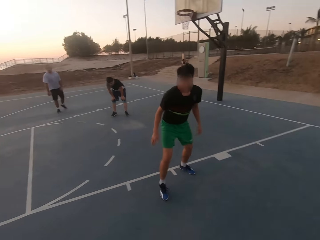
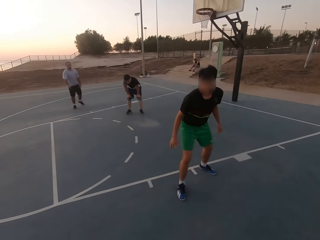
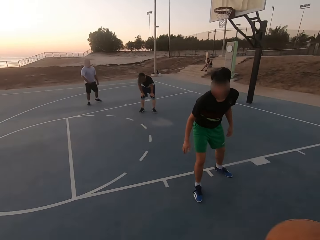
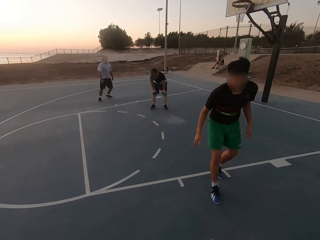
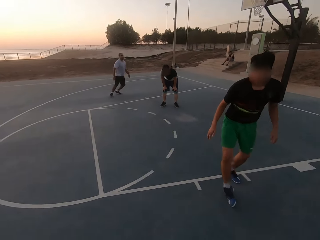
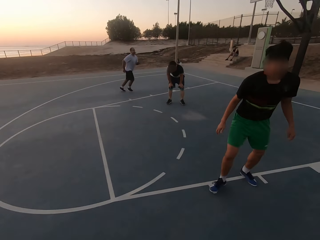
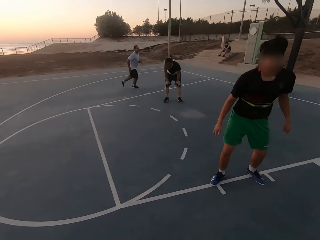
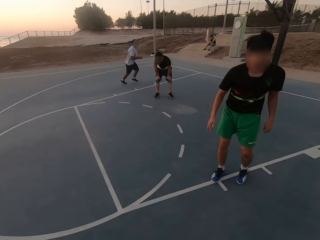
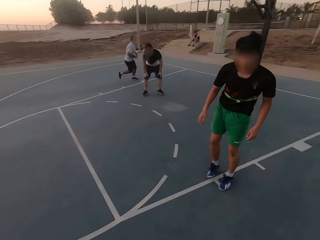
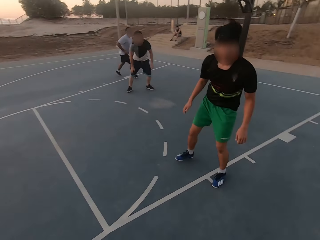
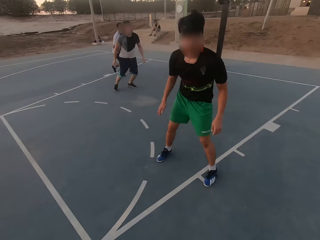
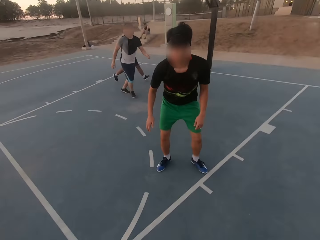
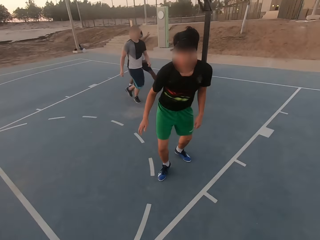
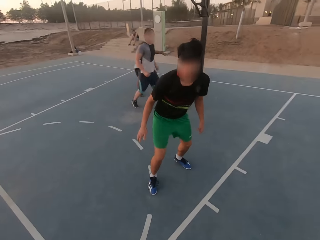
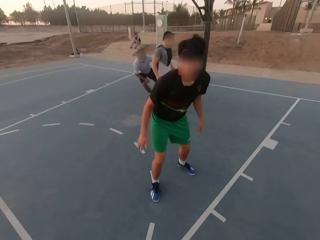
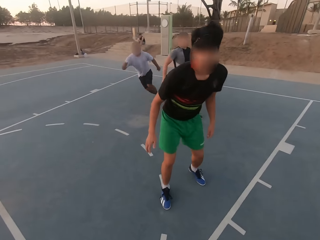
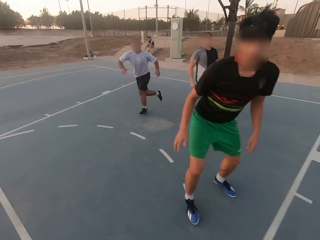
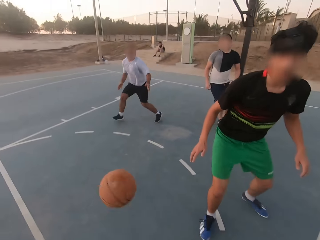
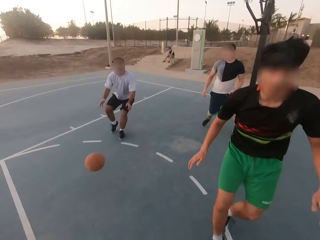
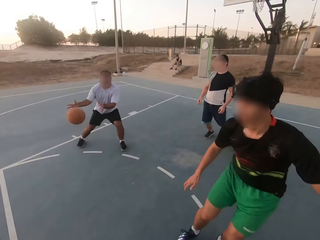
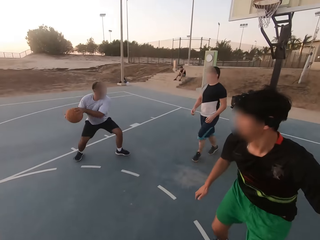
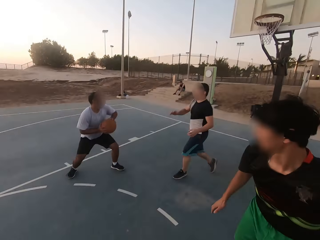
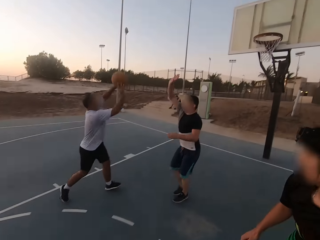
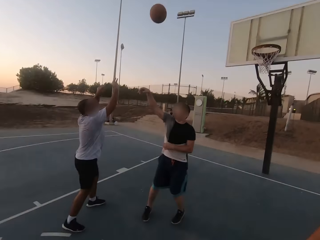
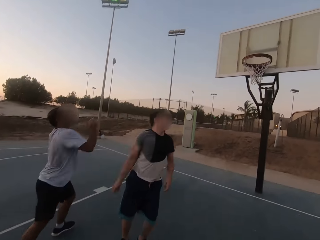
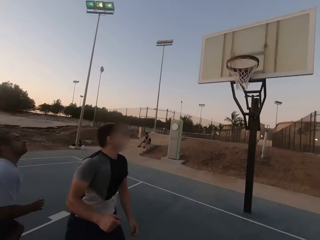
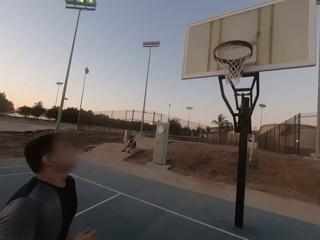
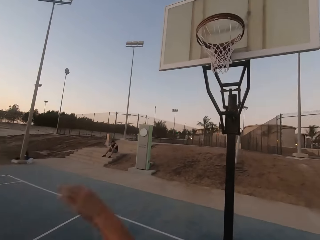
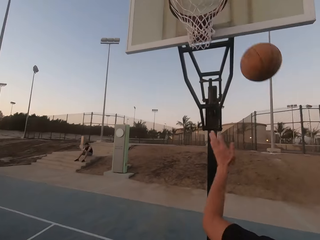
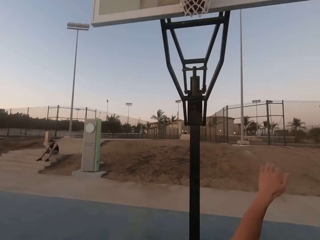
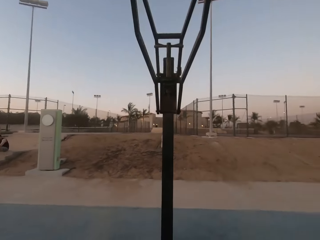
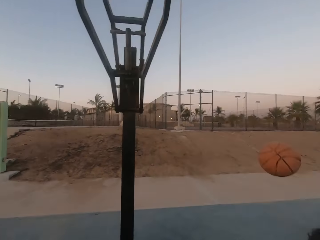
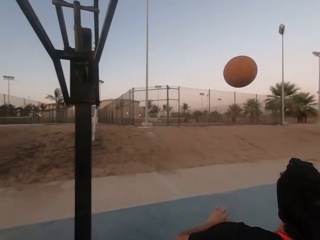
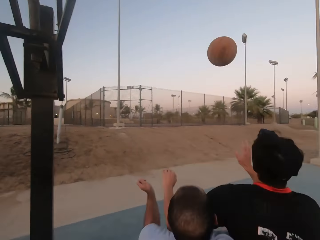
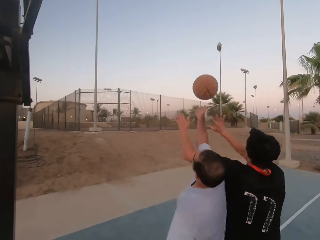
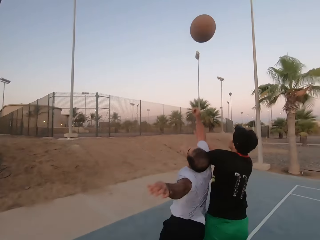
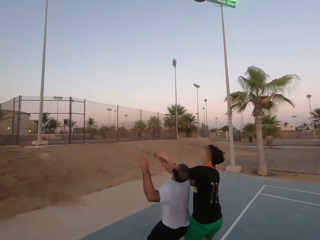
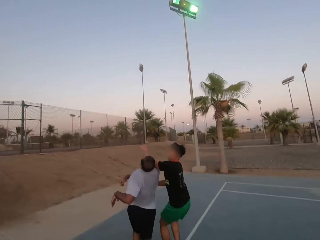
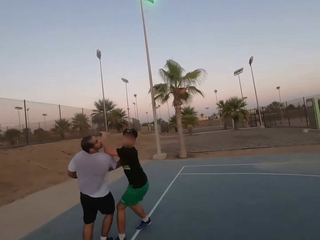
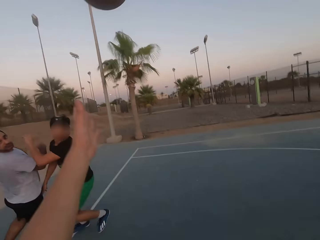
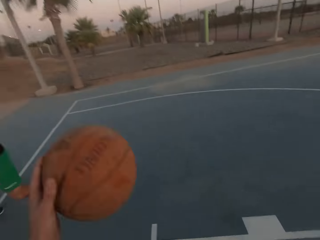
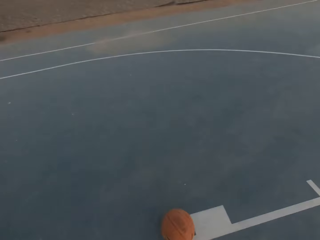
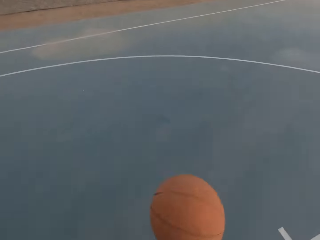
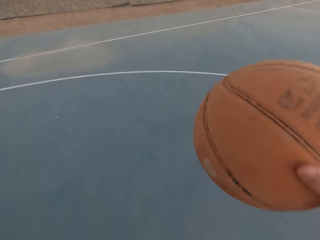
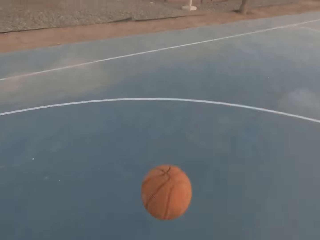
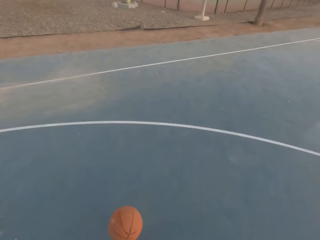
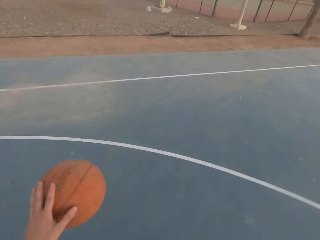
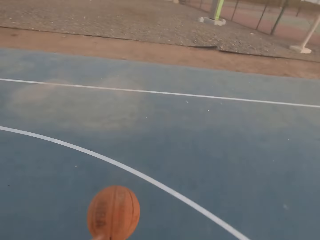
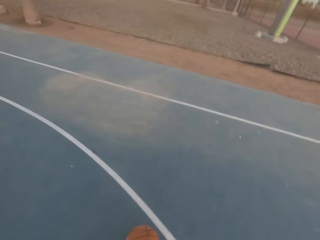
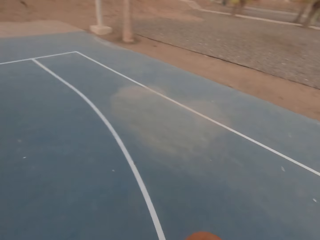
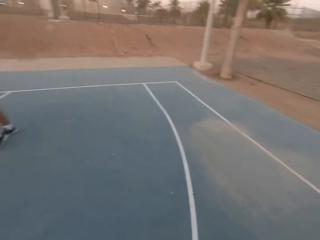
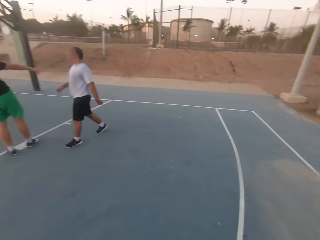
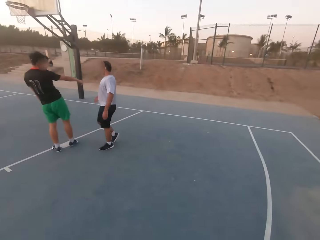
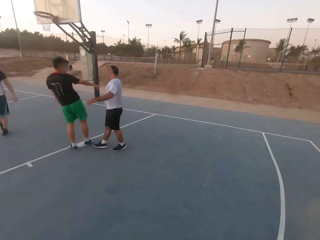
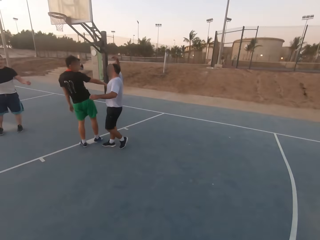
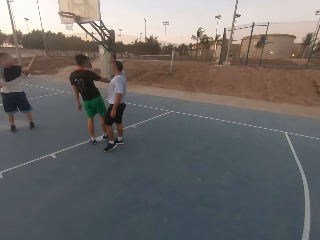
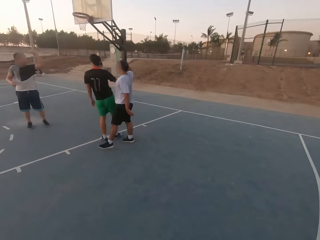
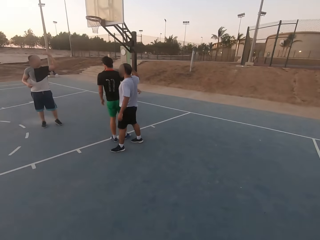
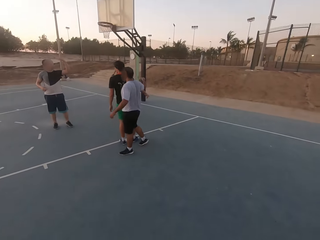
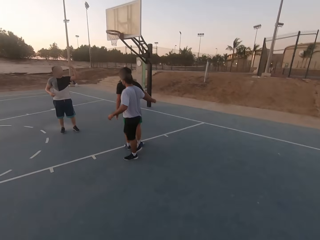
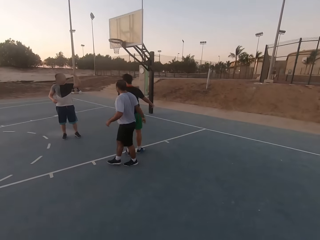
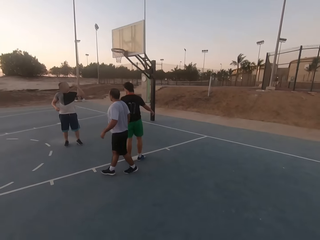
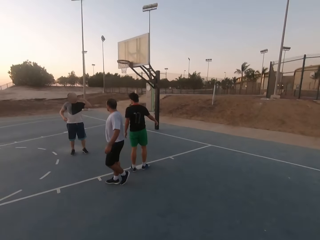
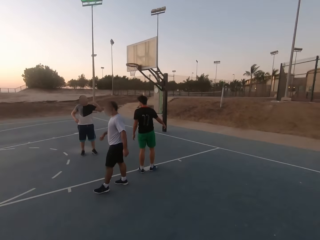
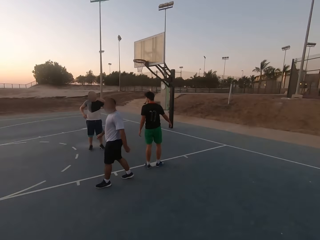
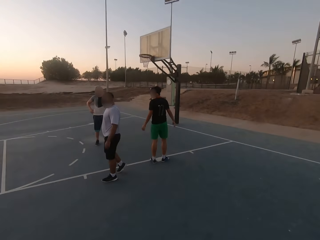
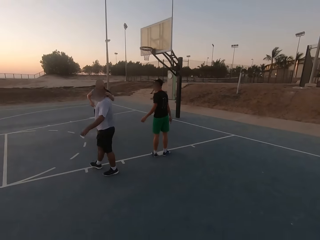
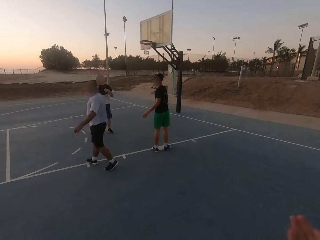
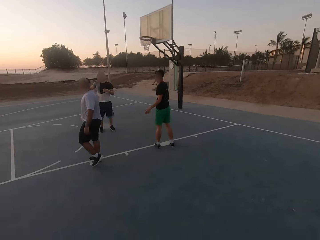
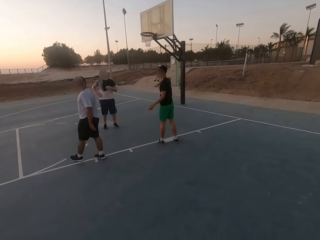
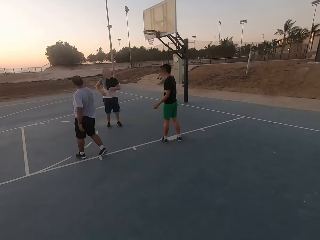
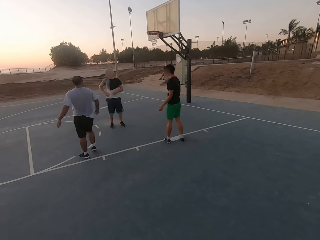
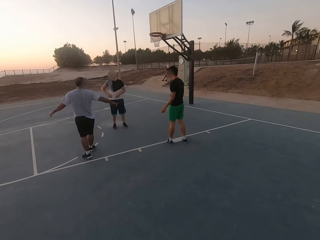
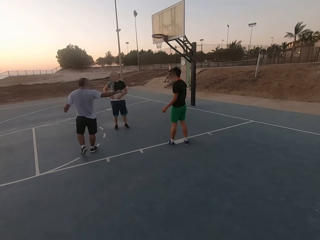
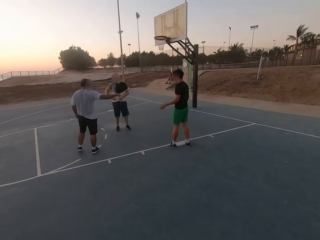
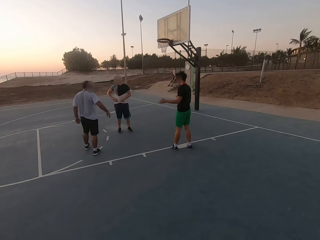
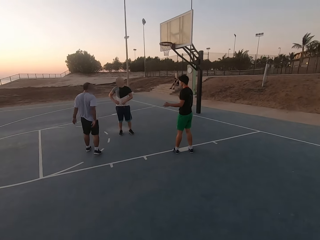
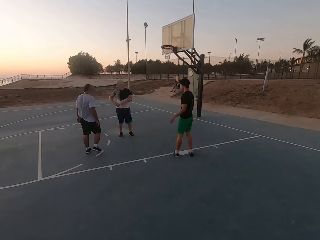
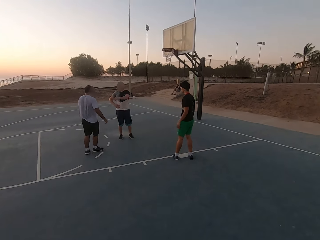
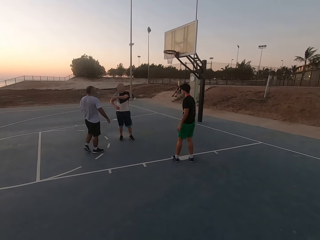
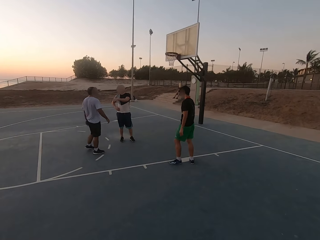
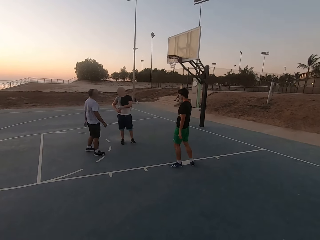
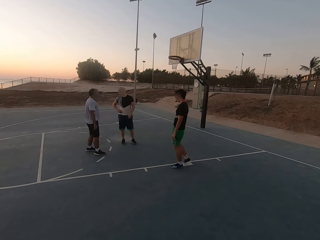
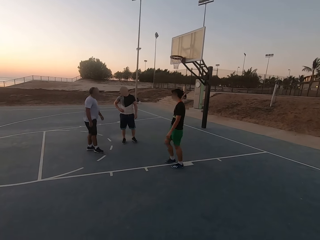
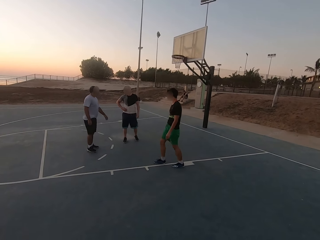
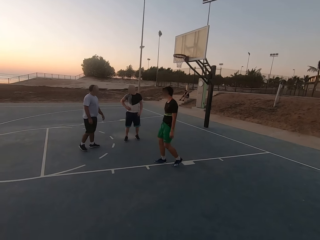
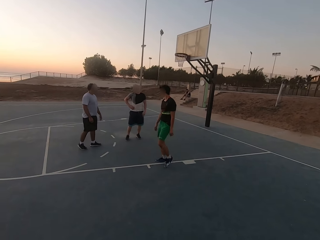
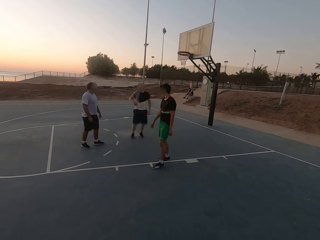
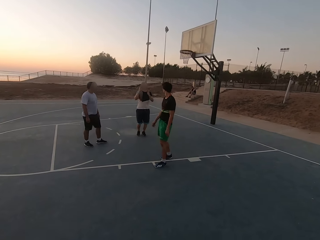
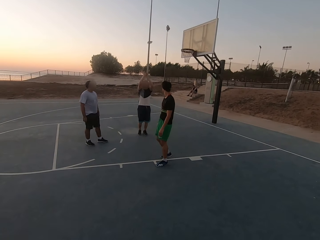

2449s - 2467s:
A man runs. The camera wearer throws the ball to the man. Another man picks up the ball. The first man throws the ball in the hoop. The other man runs for the ball, the first man runs for the ball. The other man taps the ball. The first man throws the ball in the court. The camera wearer picks up the ball and dribbles the ball. The first man talks to the other man. The other man moves his hands up. The camera wearer looks around. A third man talks to a fourth man. The first man talks to the third man.

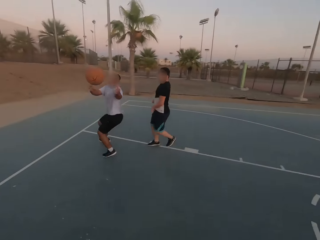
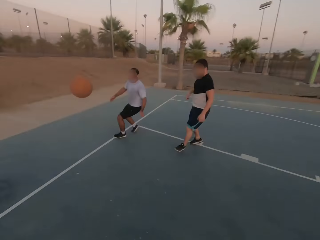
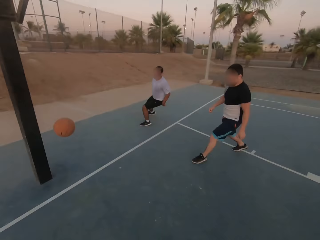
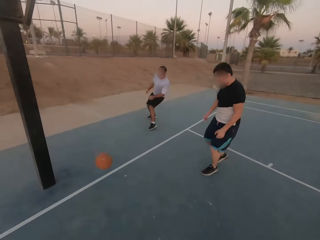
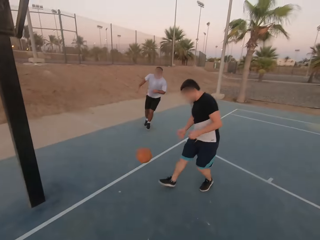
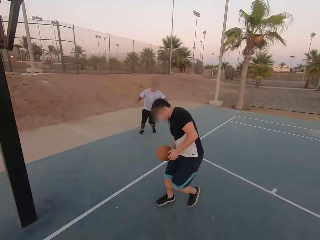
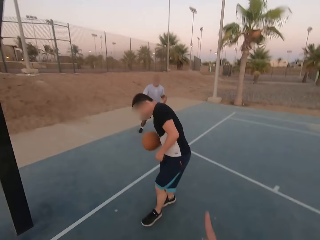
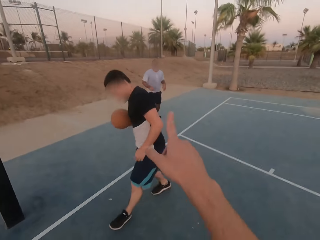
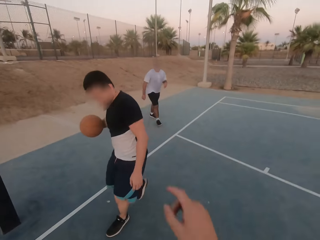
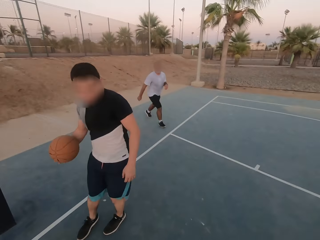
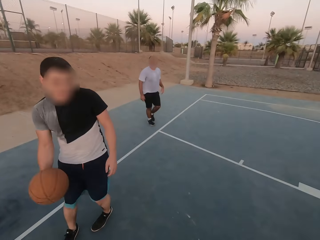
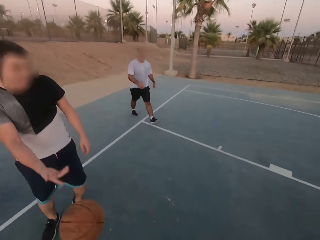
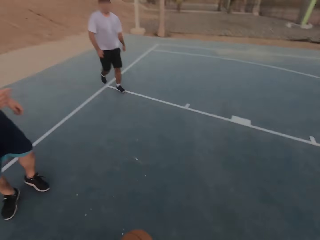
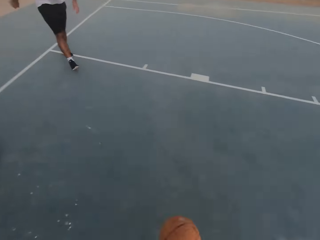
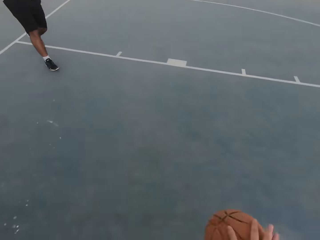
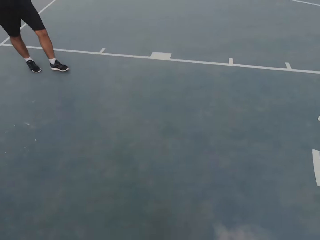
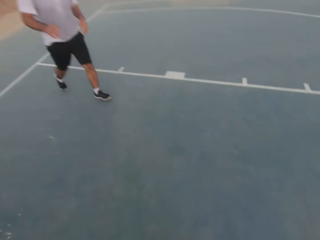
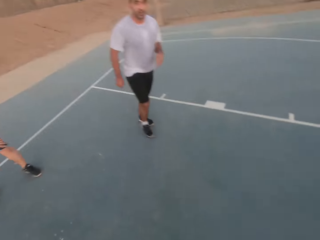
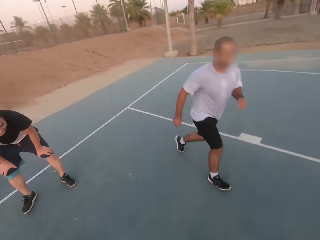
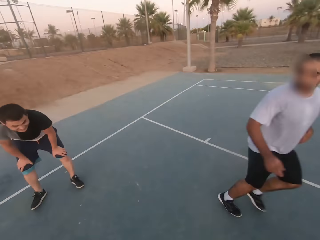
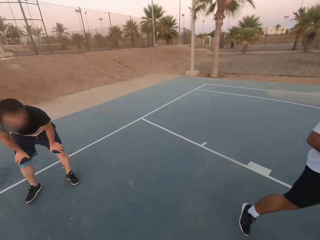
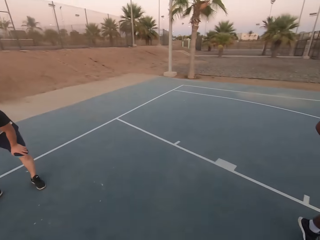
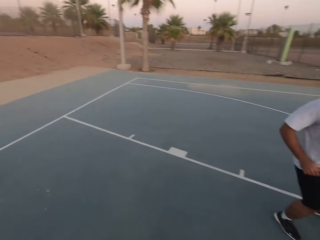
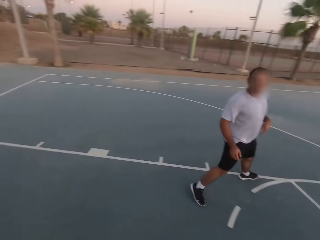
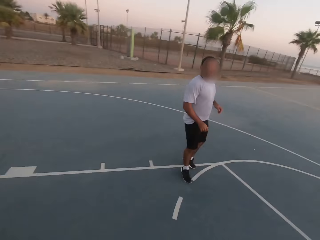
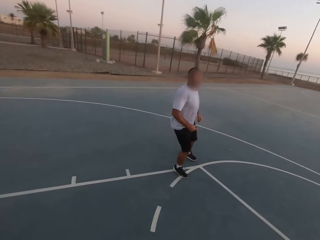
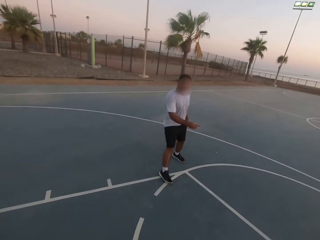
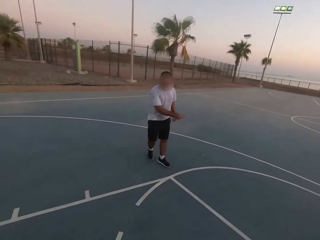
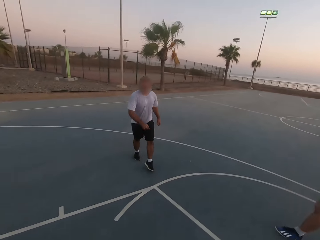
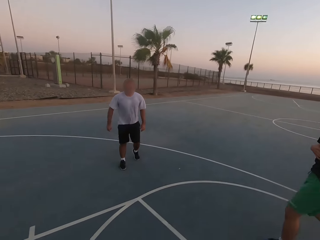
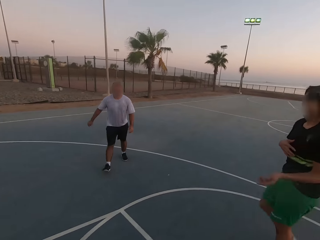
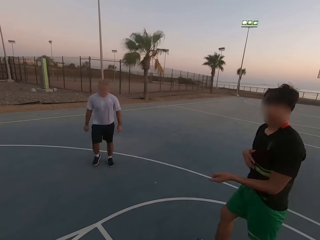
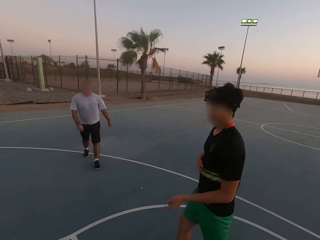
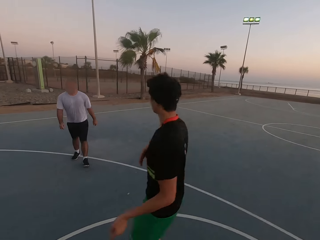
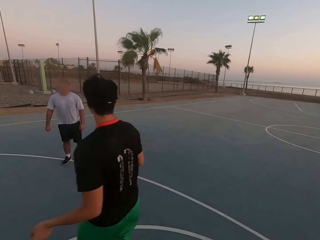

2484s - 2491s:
A man taps the ball. Another man picks up the ball, touches the ball, and throws the ball to the camera wearer. The camera wearer holds the ball.
